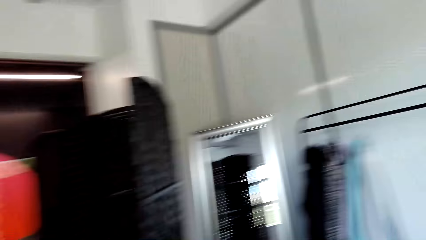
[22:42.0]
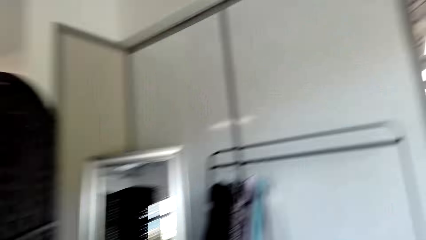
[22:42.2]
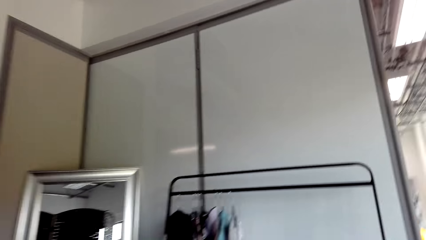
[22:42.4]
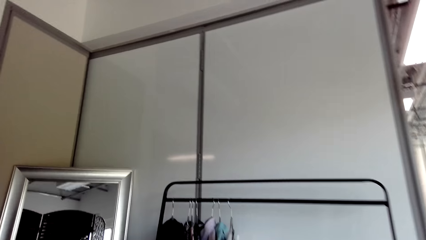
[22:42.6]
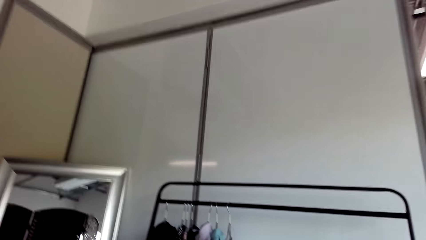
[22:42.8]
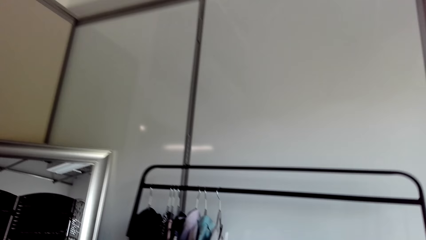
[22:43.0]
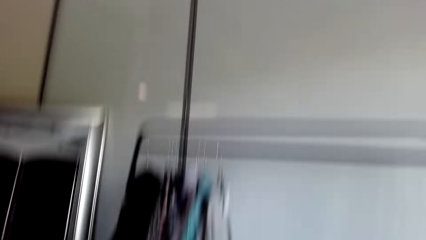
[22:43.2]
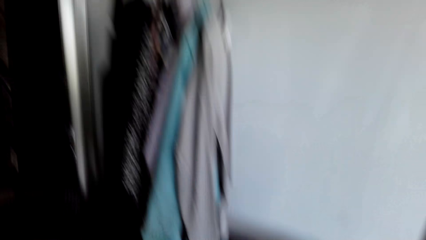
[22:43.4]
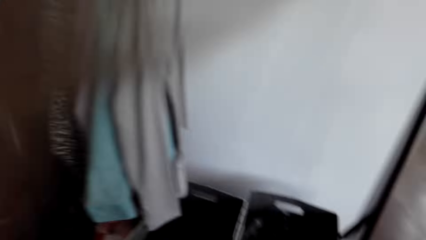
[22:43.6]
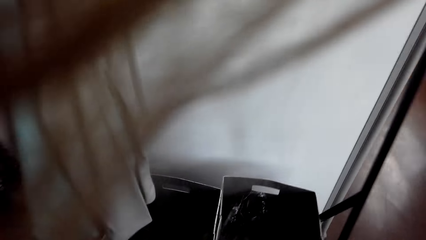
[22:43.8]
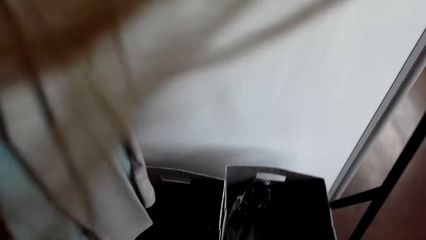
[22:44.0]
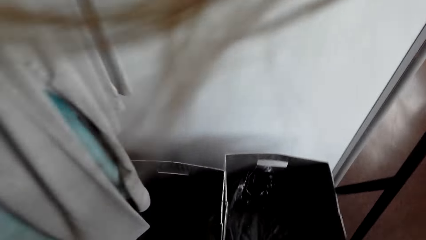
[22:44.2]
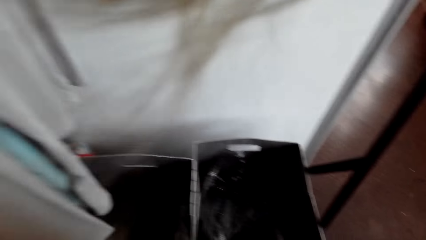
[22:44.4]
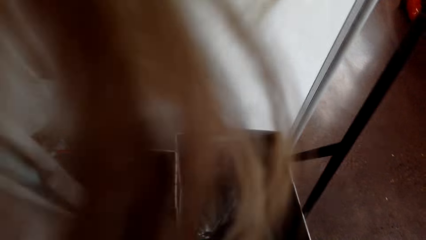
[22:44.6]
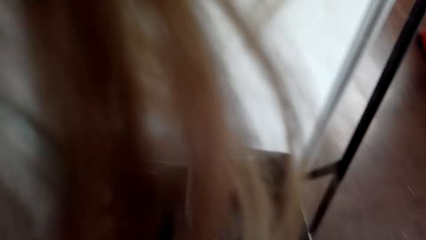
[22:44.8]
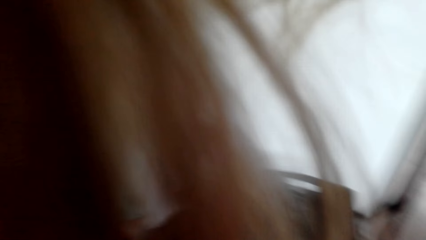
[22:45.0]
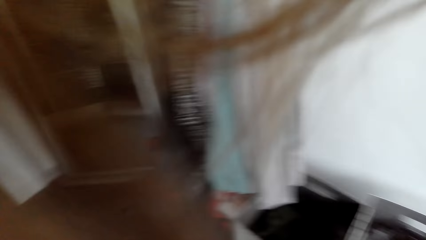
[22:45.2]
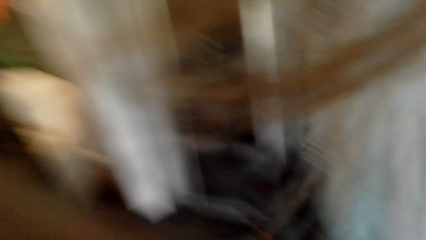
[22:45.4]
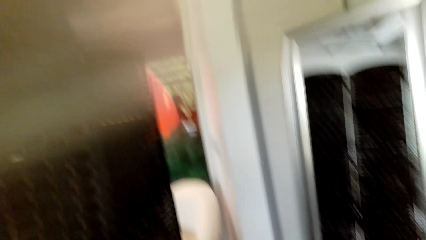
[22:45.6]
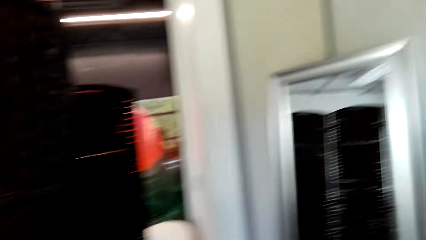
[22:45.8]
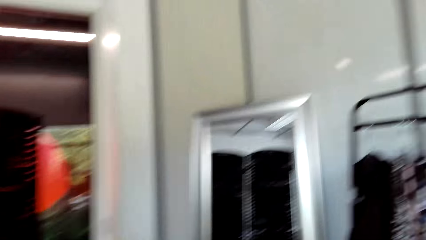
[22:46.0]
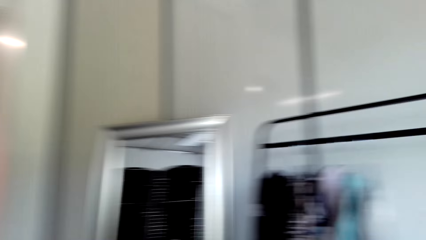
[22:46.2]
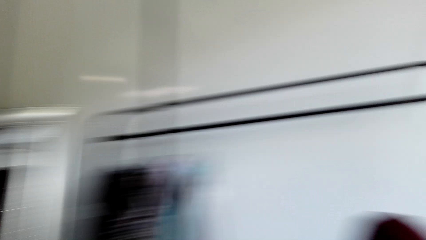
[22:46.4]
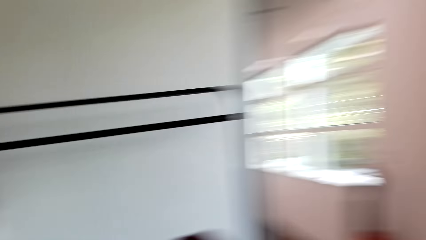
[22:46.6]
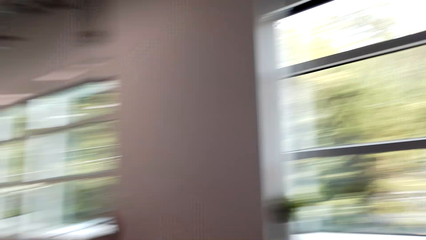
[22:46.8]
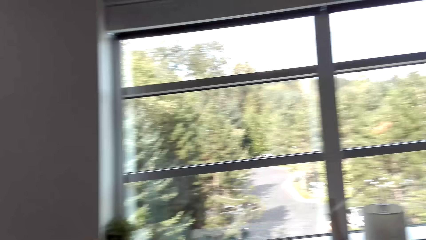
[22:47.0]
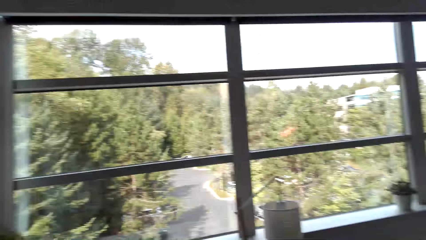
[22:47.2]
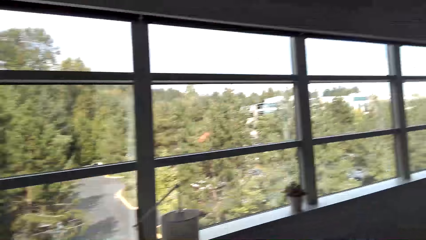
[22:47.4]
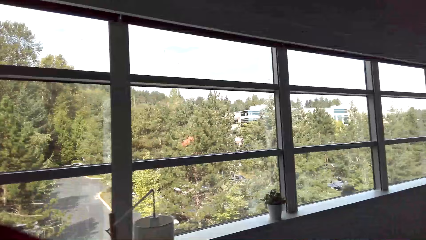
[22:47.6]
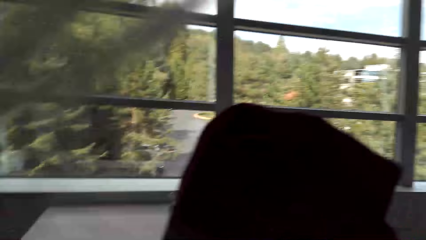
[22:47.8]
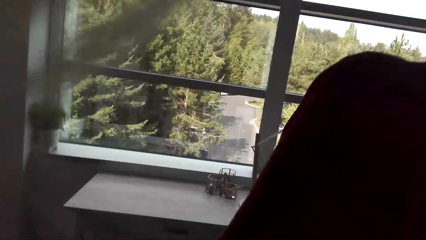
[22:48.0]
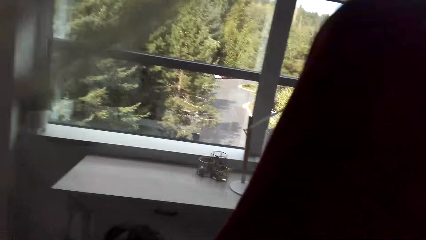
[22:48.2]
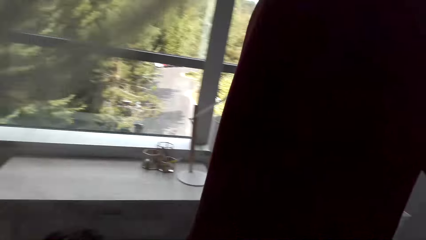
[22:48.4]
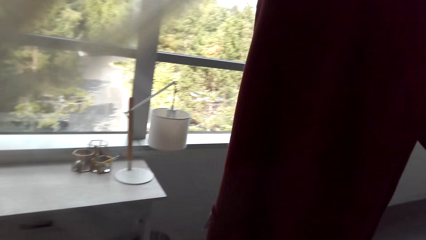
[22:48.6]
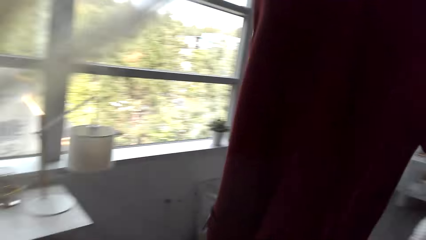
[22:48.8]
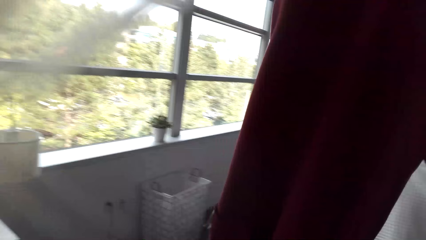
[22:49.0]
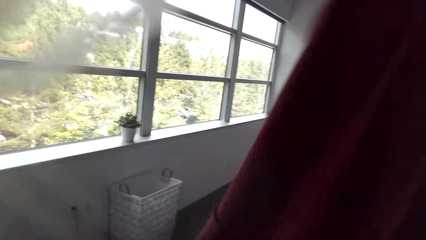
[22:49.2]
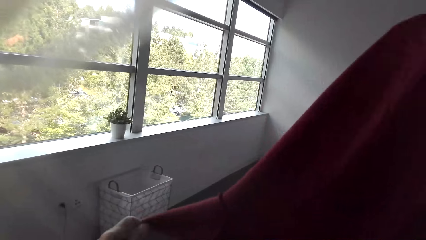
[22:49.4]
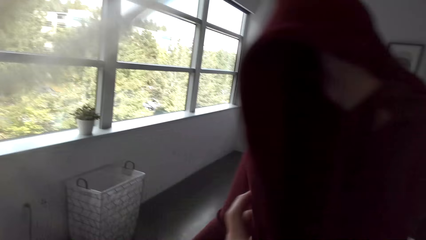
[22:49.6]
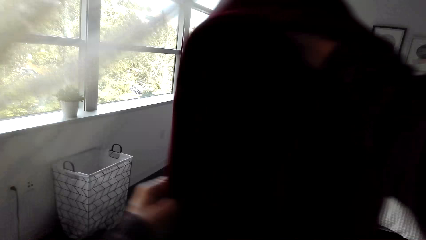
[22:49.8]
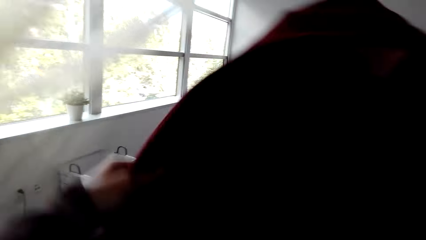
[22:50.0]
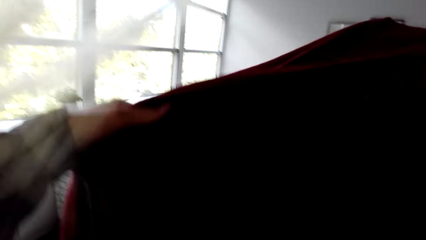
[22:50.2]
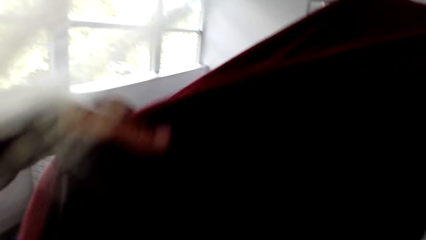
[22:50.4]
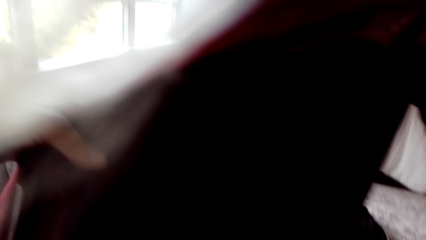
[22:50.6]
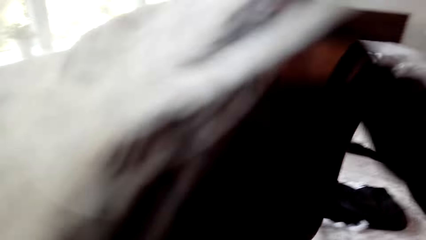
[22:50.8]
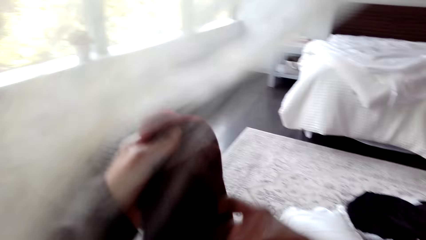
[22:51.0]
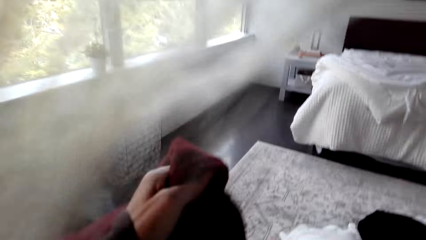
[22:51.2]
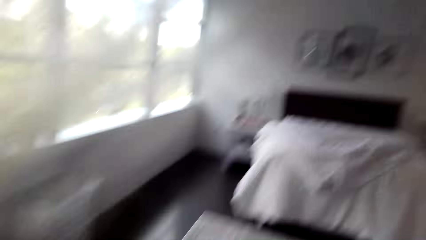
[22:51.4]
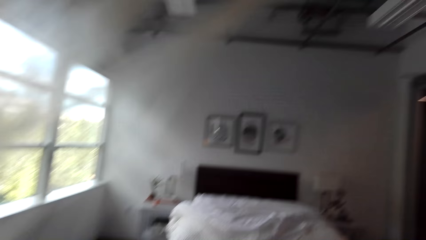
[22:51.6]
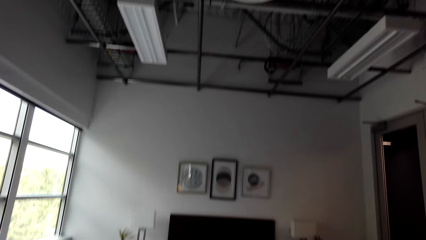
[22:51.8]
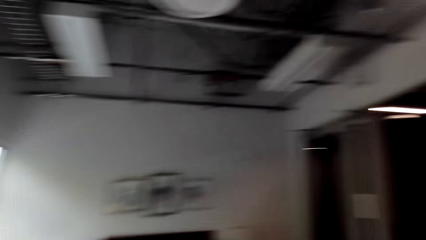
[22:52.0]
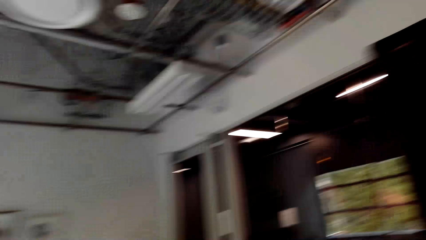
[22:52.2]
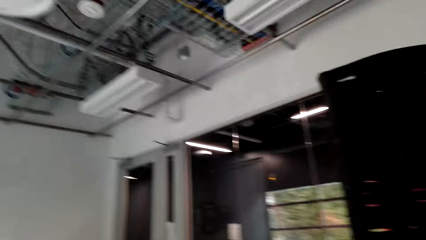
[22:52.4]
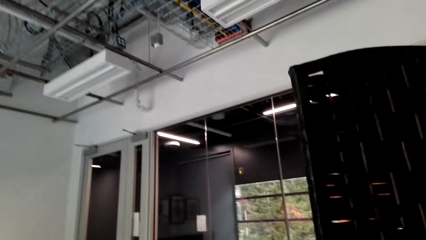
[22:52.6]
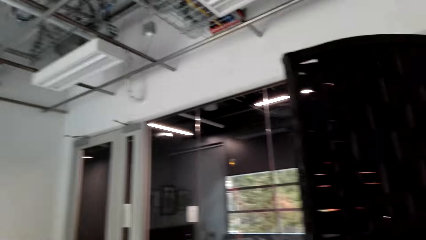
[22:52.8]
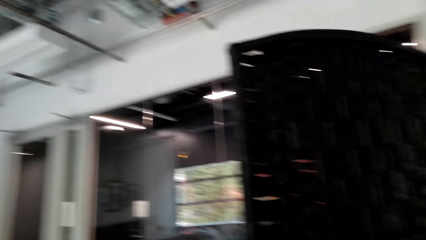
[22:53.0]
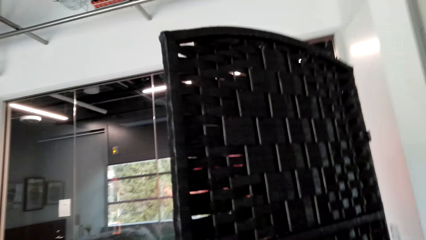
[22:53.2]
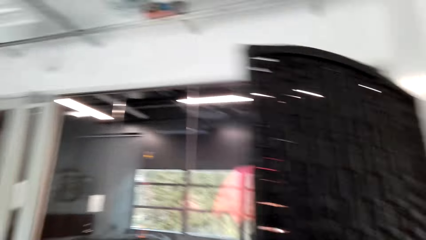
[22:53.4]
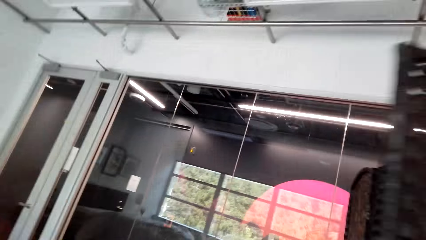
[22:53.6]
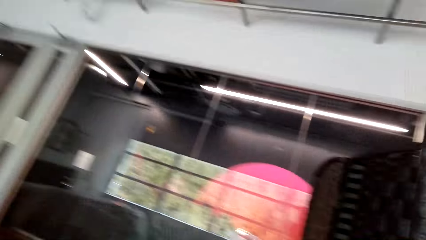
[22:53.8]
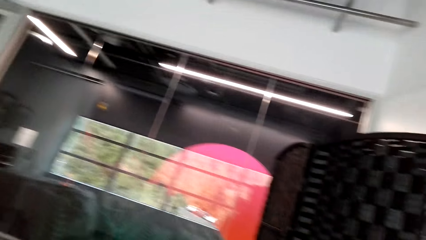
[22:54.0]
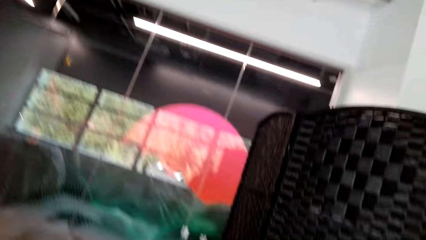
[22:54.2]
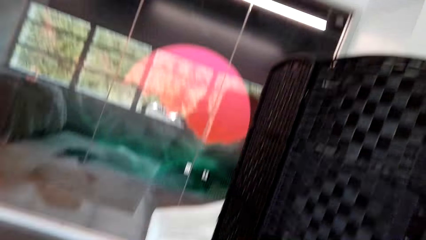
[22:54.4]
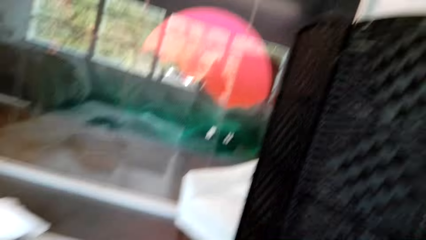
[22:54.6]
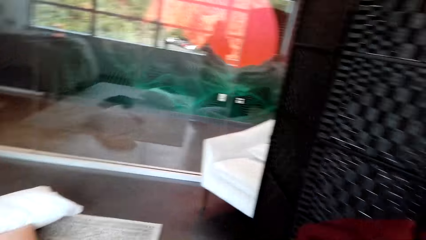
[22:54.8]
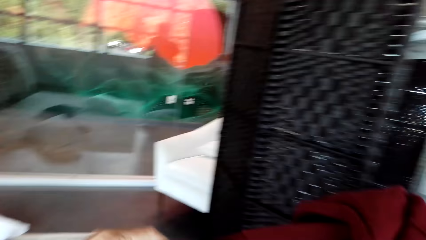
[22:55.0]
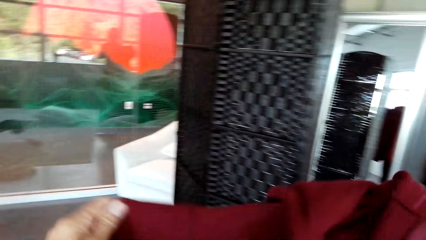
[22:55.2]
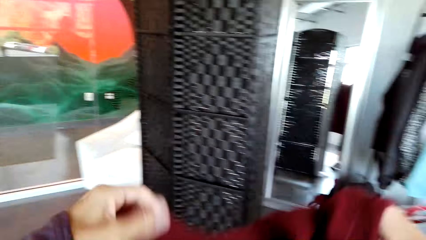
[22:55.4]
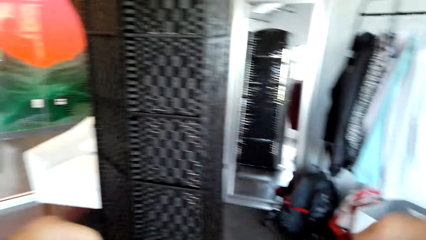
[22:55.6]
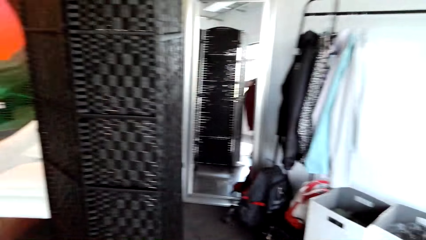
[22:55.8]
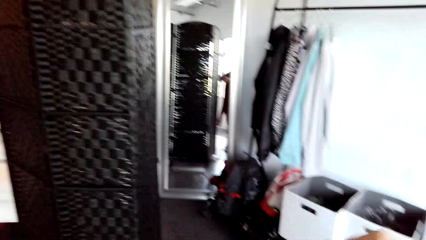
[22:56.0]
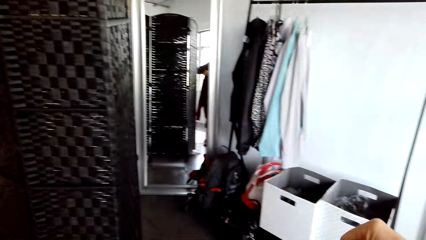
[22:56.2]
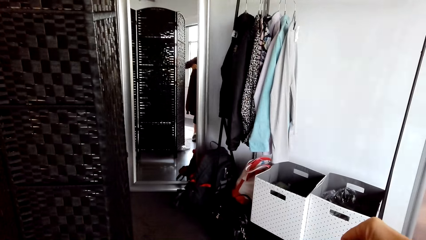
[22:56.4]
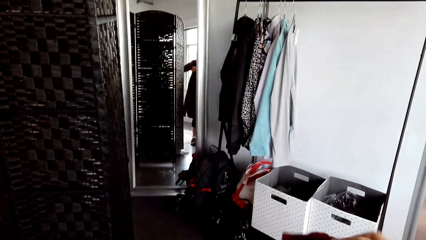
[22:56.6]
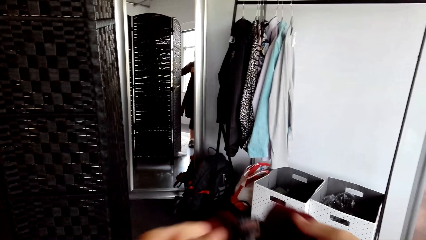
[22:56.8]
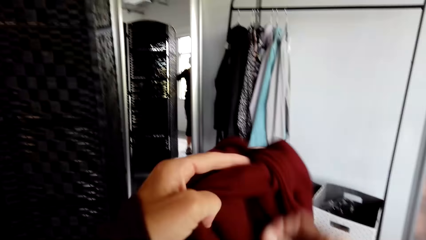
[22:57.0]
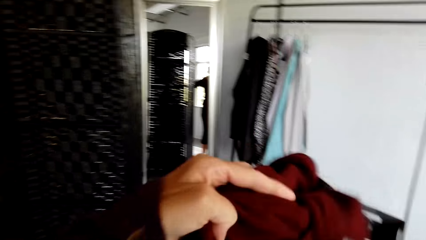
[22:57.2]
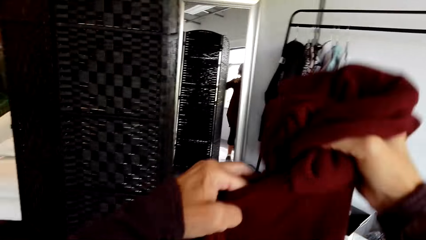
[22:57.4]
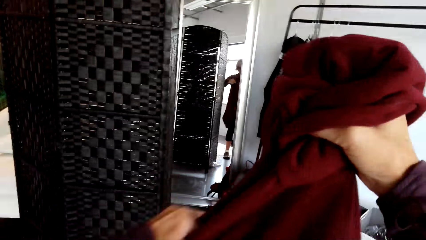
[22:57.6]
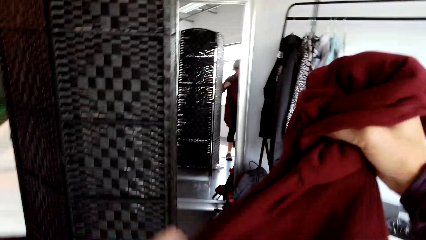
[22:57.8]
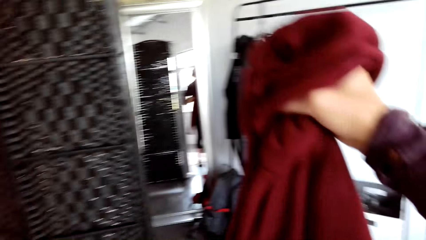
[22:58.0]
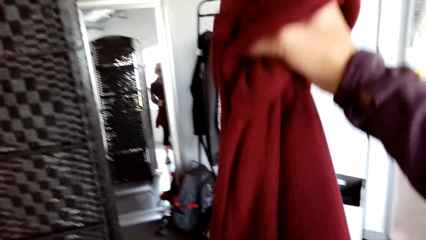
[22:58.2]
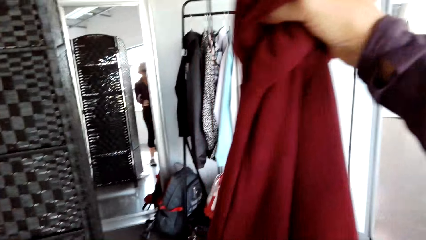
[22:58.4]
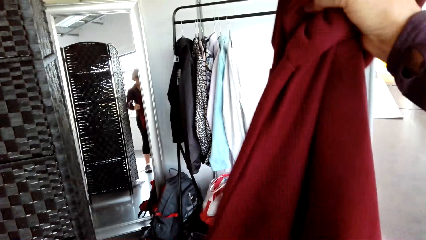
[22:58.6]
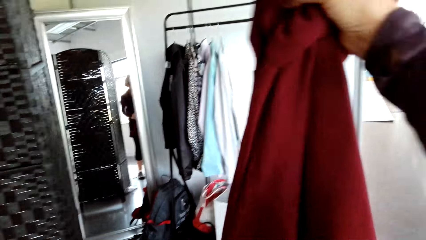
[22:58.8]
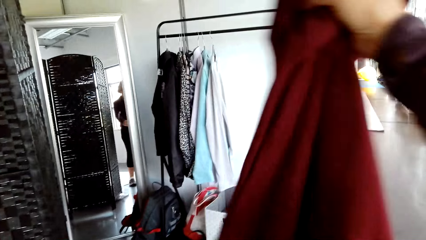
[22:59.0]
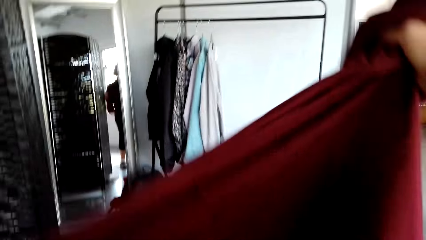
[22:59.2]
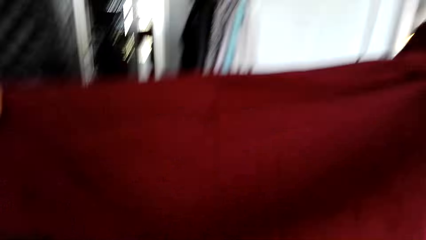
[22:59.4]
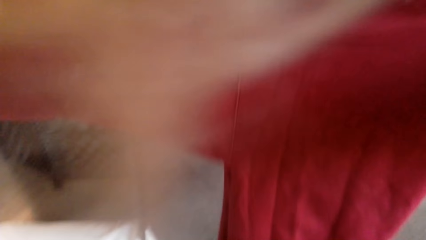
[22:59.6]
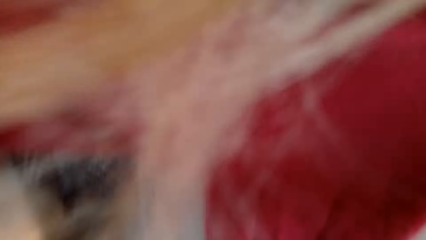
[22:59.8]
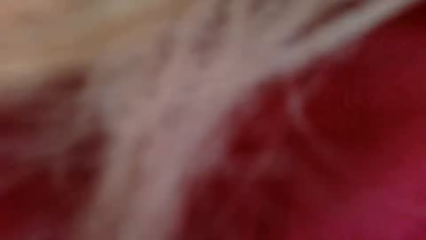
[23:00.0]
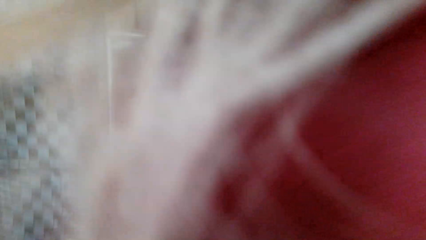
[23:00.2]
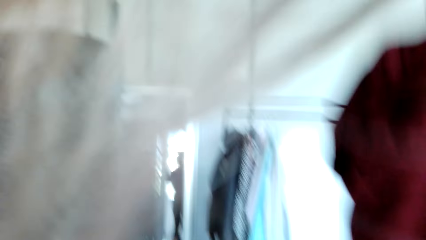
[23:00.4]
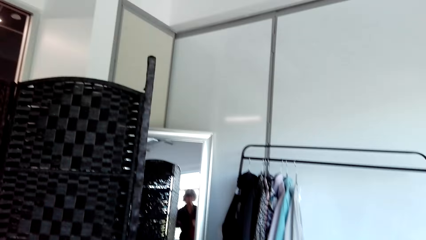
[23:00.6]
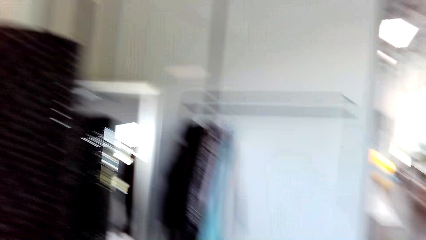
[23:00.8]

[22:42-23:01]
The camera wearer walks towards the stand. She straightens the cloth with her hands. She holds the cloth. She folds the cloth with her hands. She walks around the house. She straightens the cloth with her hands.
